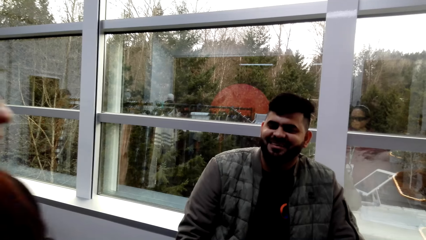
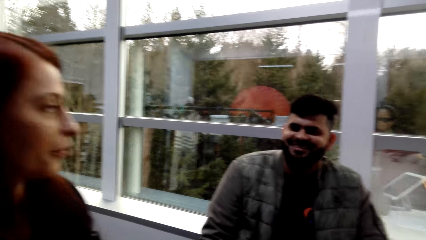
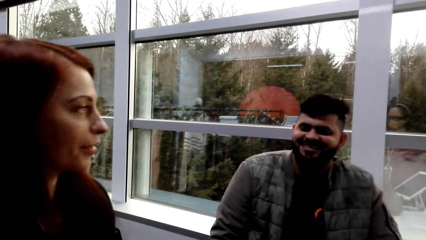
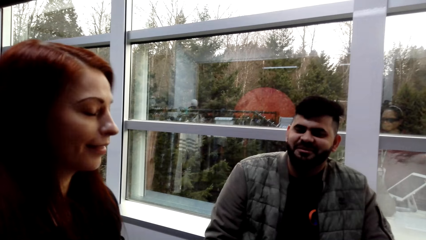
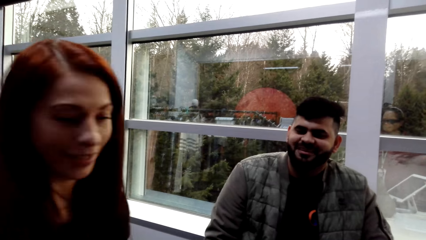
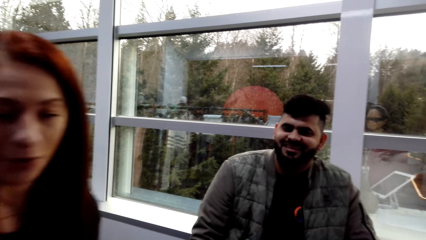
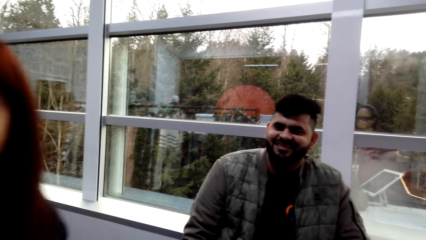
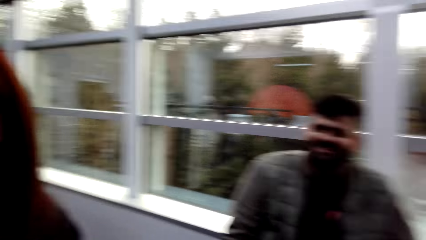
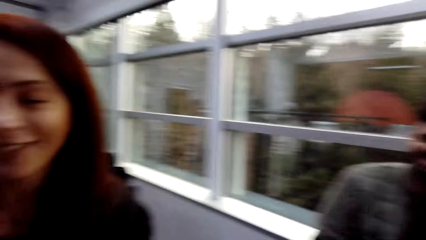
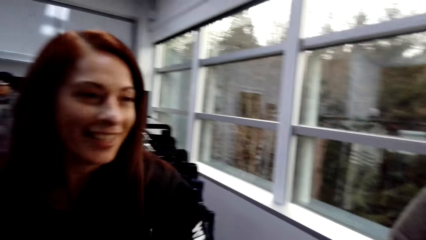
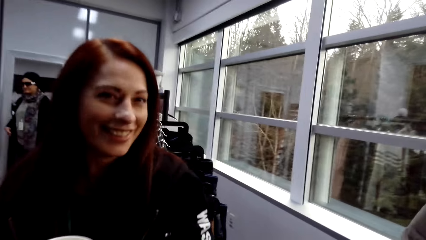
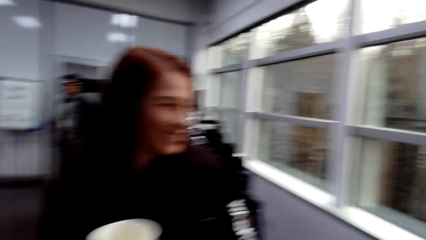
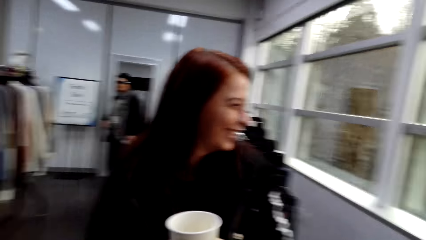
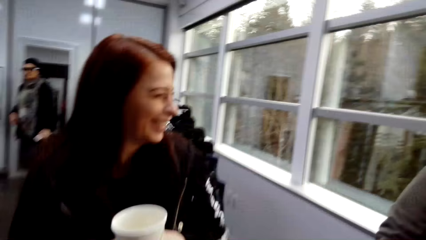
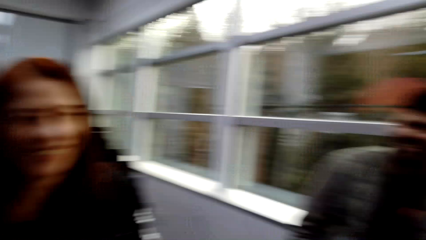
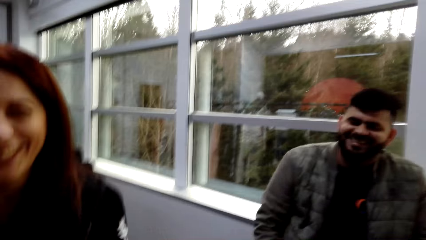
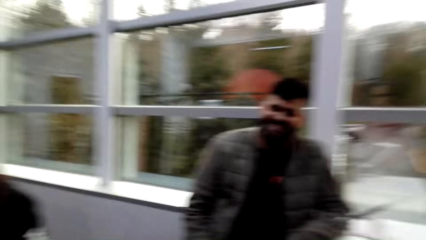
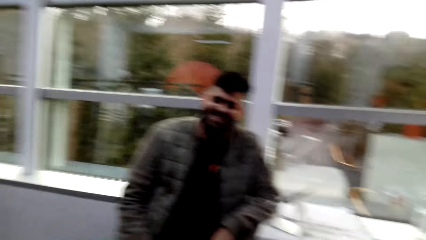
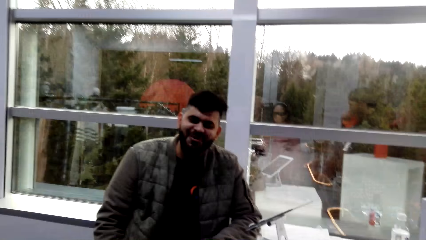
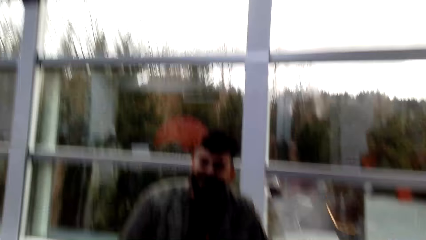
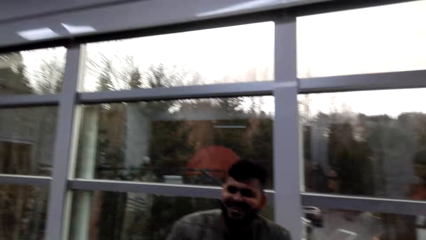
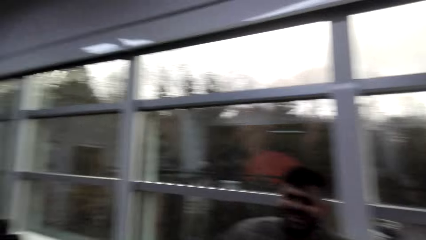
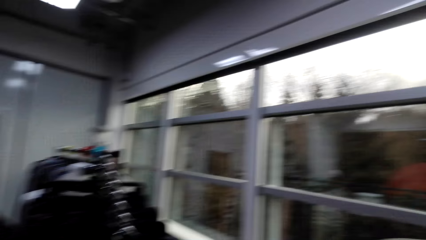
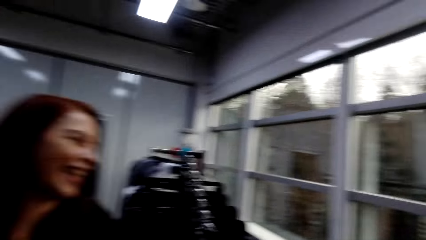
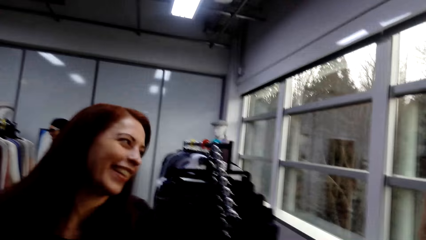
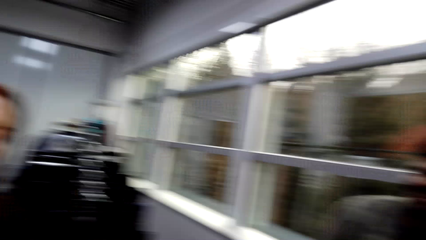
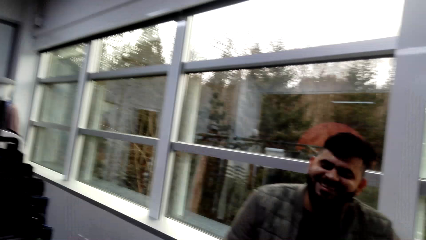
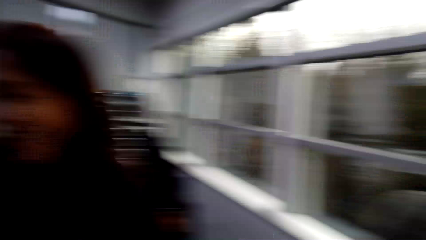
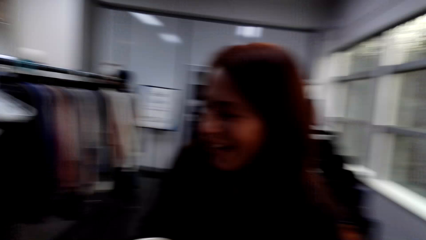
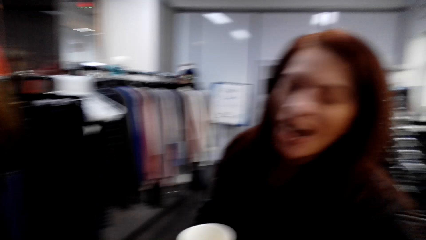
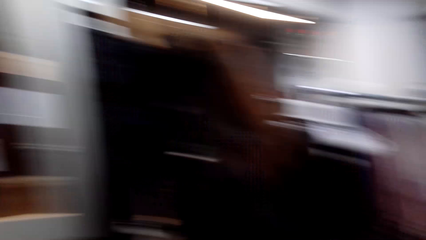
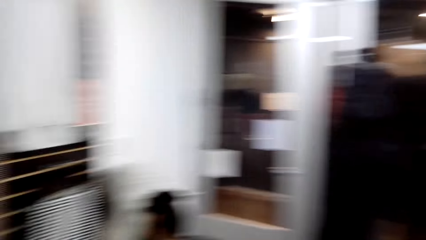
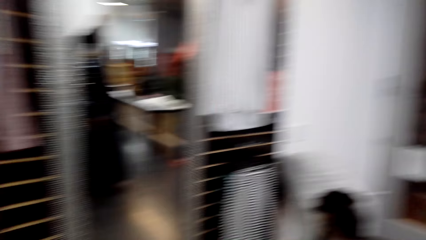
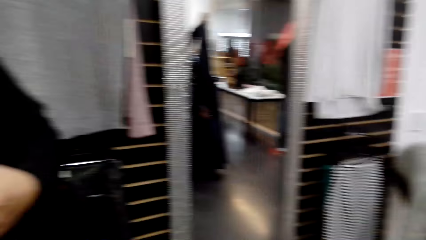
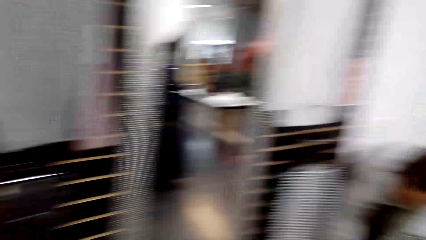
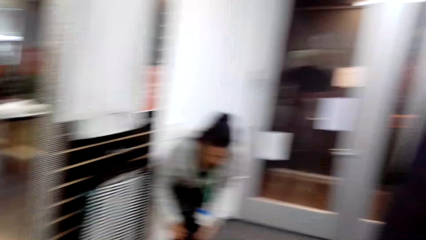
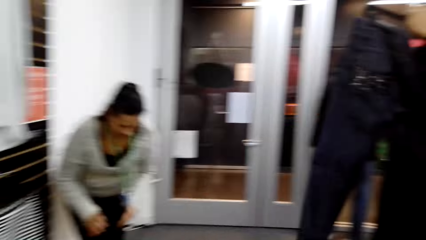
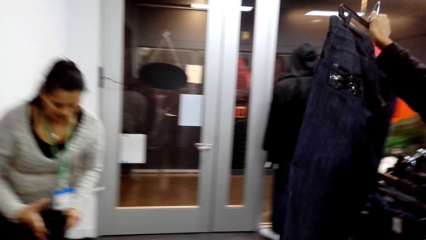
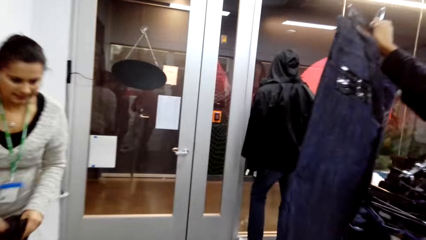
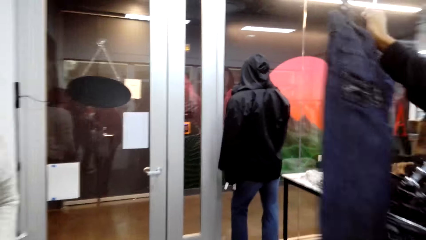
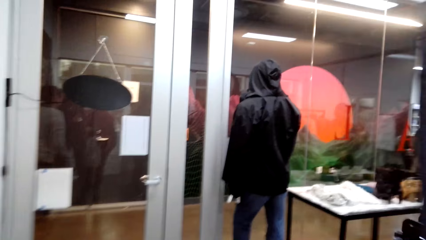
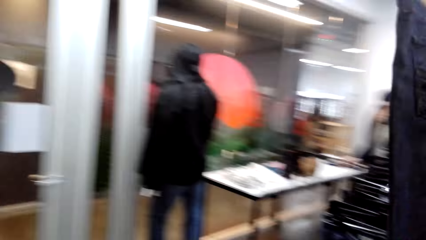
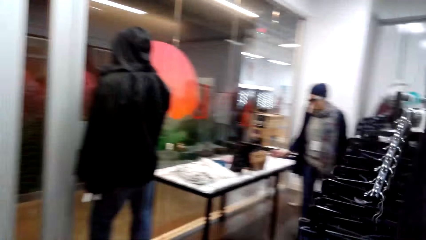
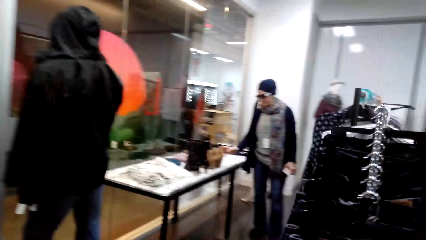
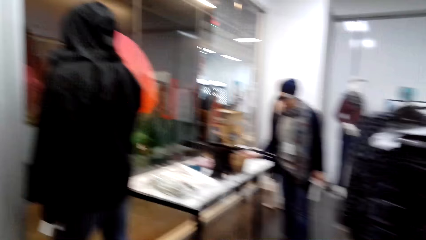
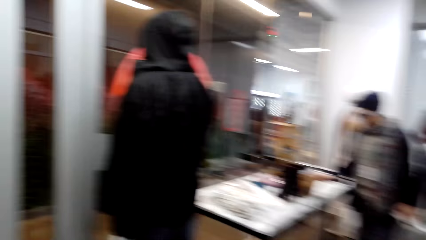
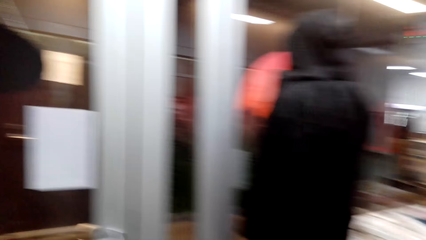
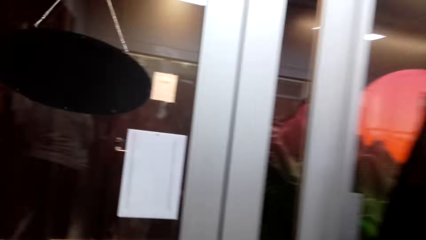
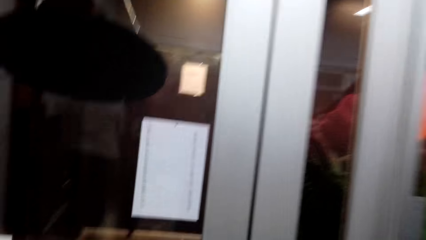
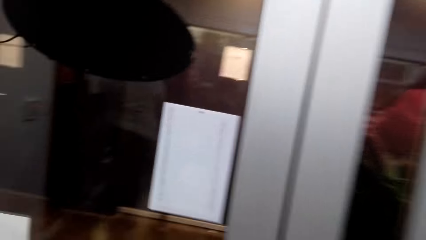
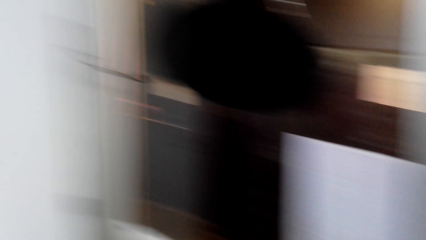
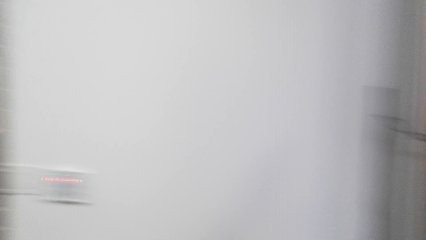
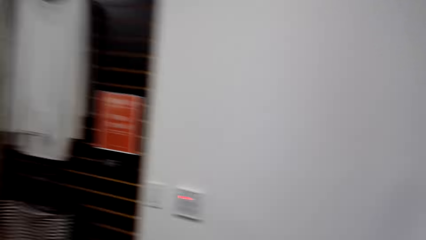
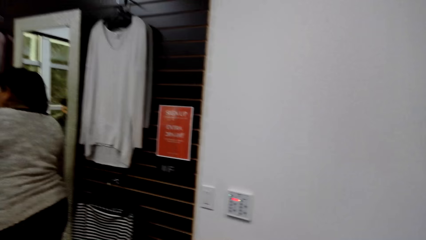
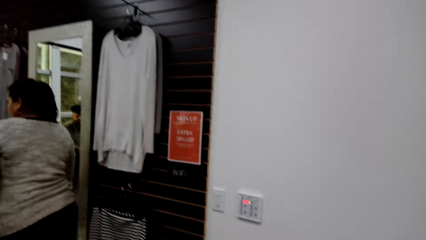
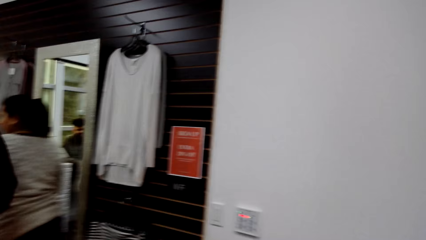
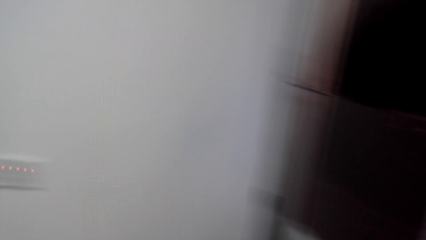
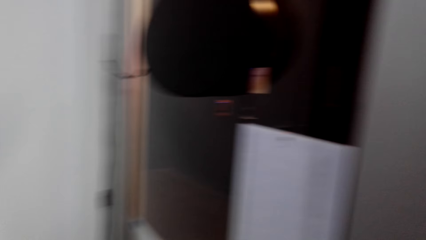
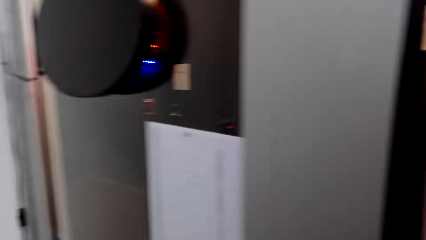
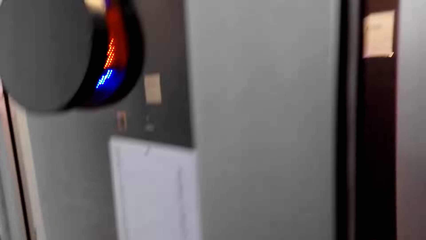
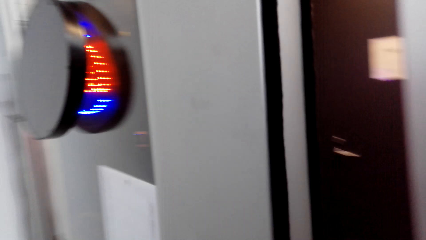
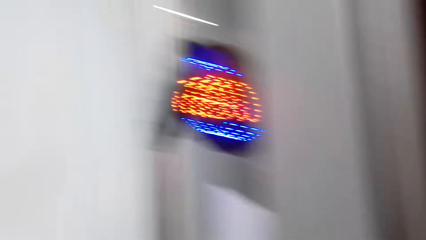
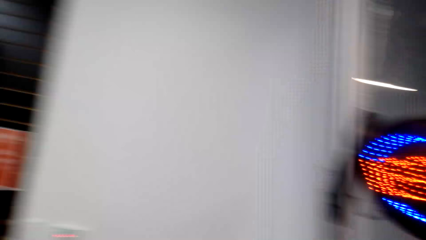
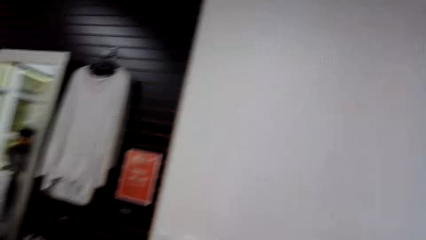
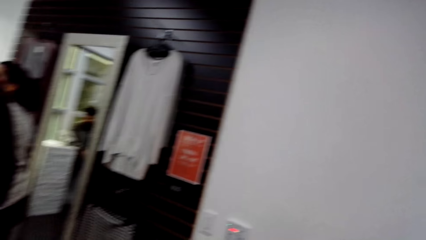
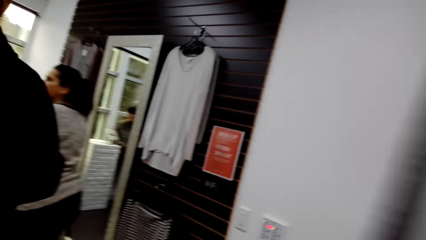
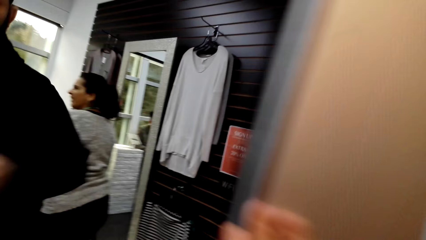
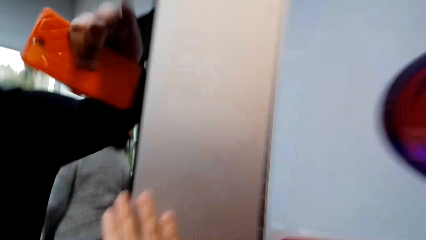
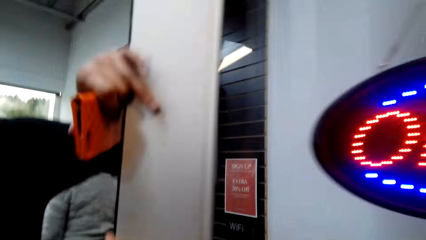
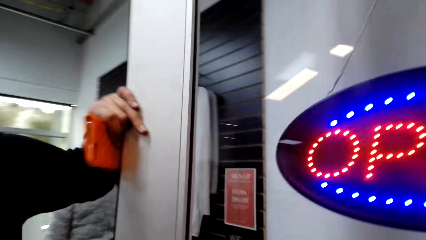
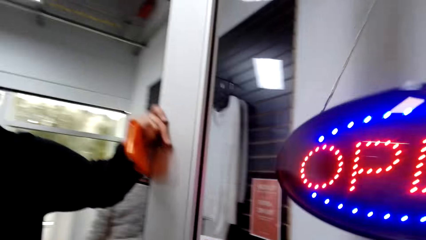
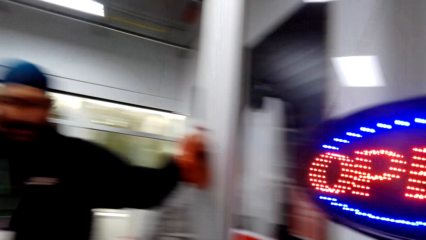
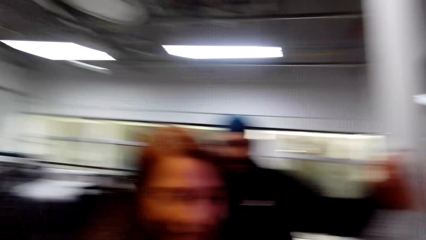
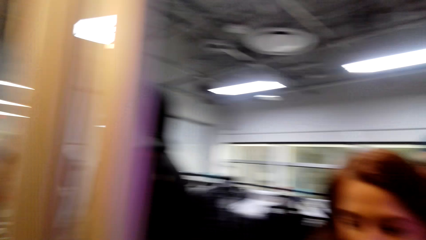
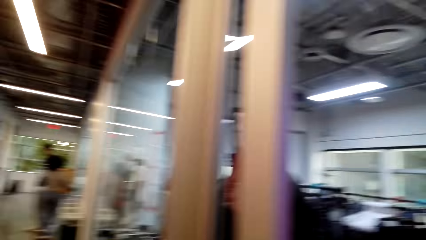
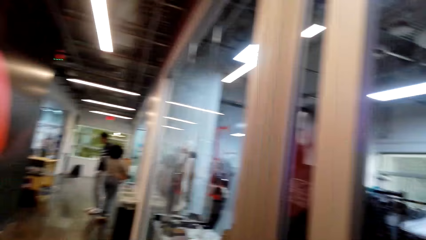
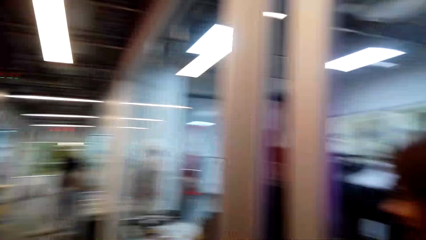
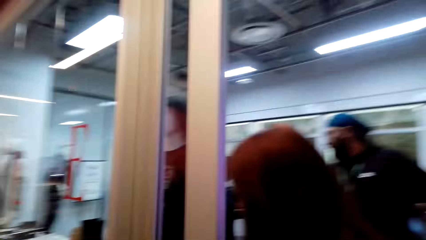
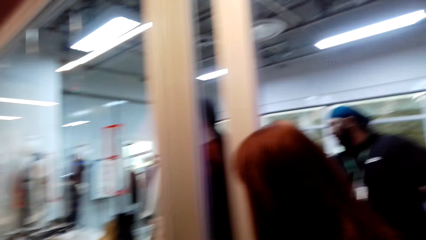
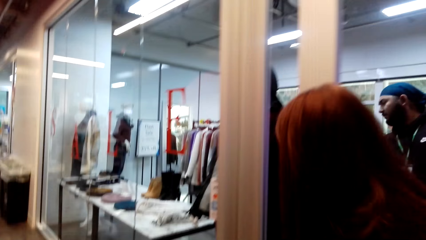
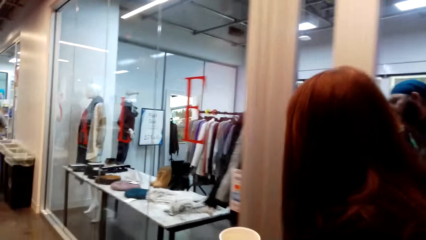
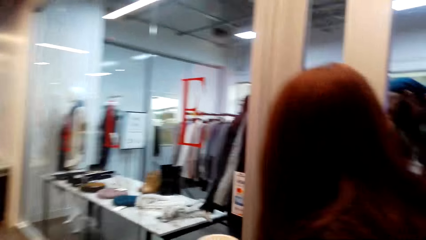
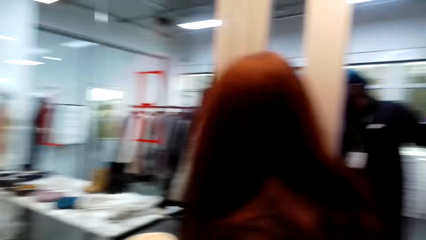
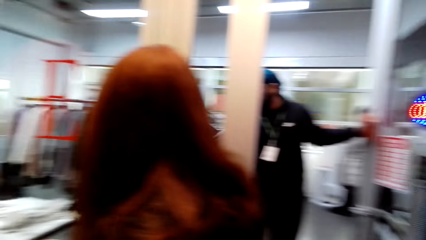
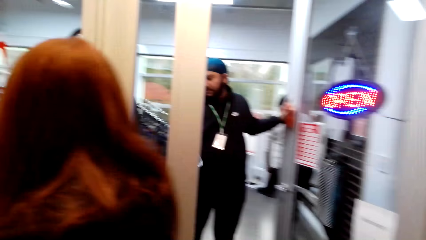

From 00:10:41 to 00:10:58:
A woman laughs. The woman walks in the supermarket. The camera wearer walks in the supermarket. They open the door. A man holds the door.
